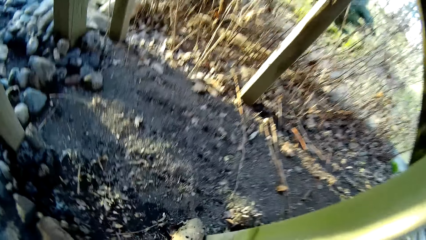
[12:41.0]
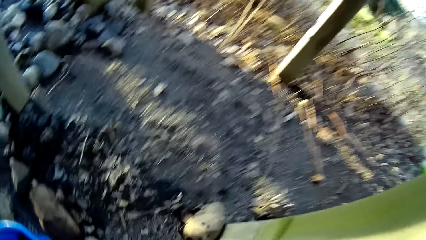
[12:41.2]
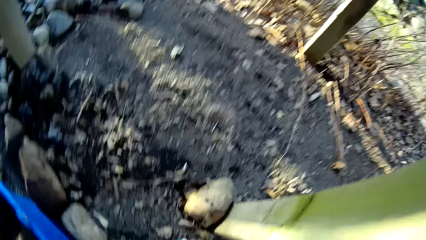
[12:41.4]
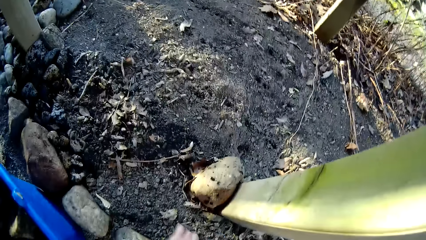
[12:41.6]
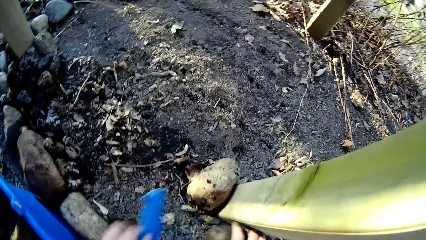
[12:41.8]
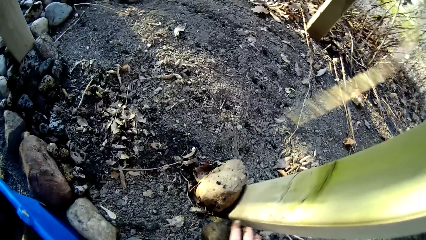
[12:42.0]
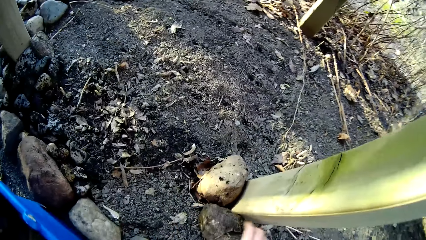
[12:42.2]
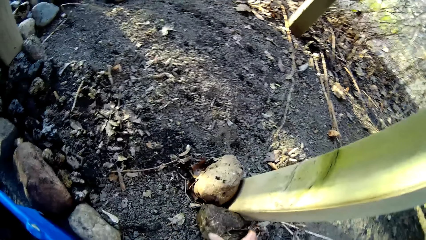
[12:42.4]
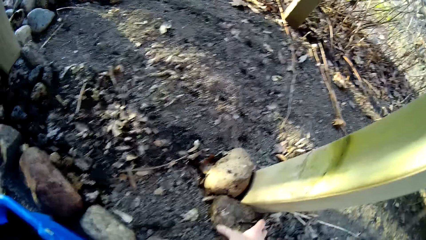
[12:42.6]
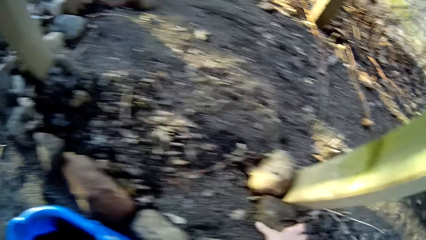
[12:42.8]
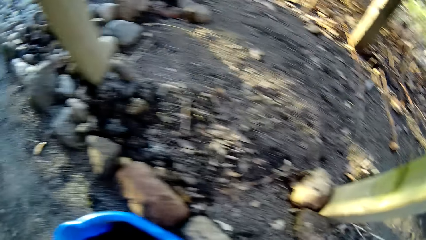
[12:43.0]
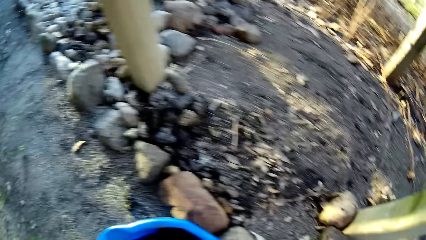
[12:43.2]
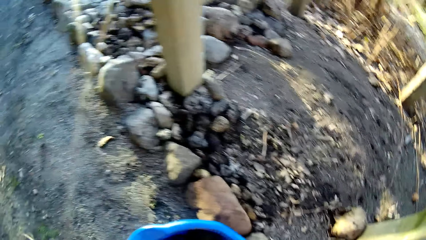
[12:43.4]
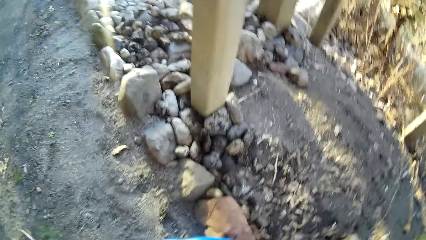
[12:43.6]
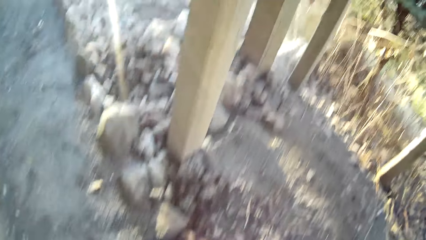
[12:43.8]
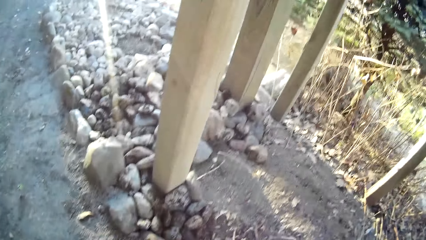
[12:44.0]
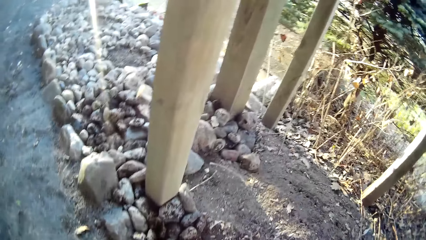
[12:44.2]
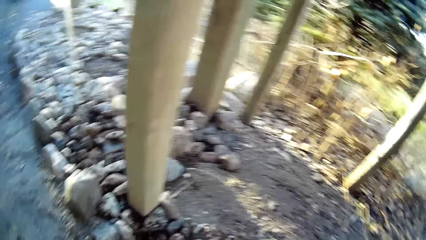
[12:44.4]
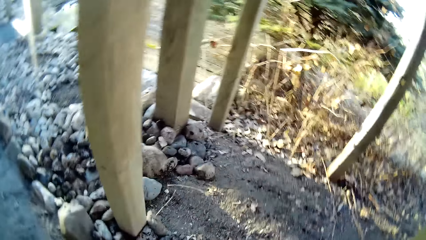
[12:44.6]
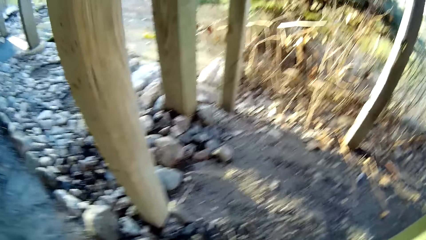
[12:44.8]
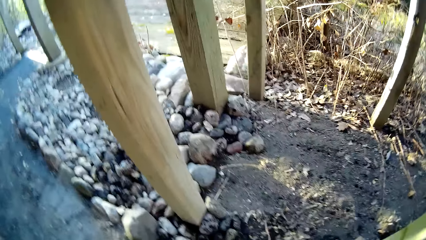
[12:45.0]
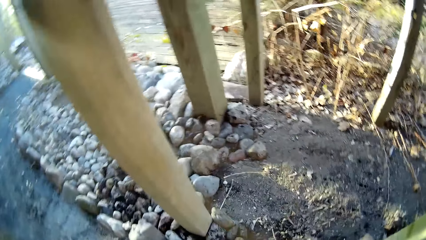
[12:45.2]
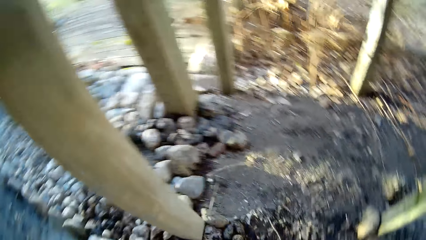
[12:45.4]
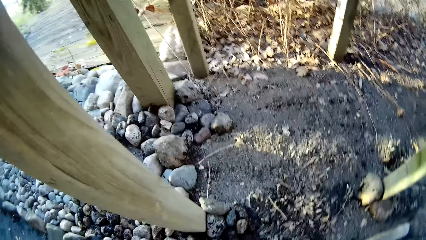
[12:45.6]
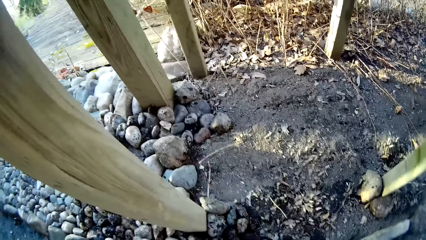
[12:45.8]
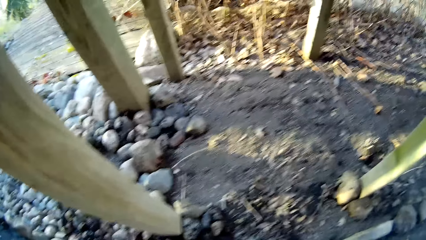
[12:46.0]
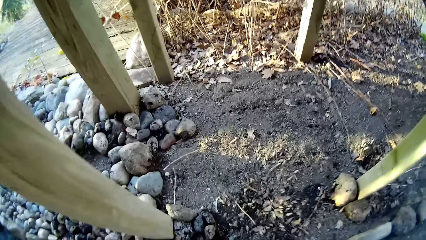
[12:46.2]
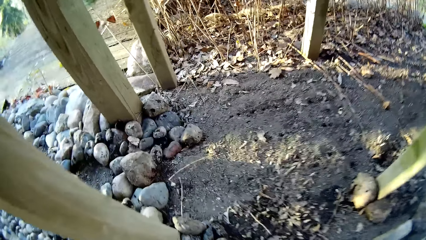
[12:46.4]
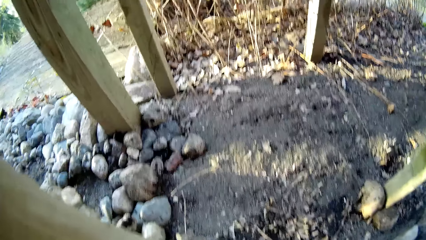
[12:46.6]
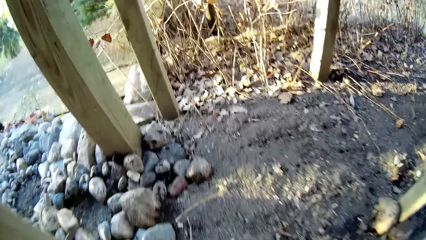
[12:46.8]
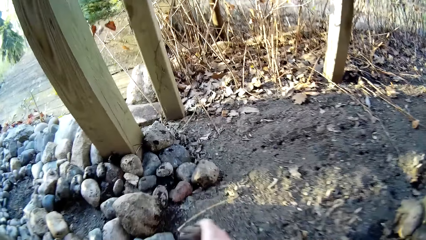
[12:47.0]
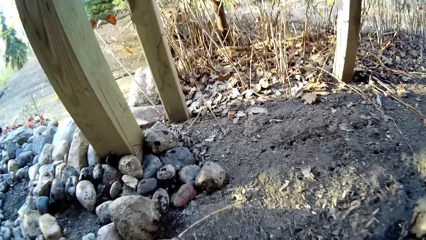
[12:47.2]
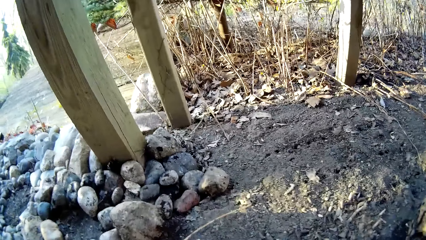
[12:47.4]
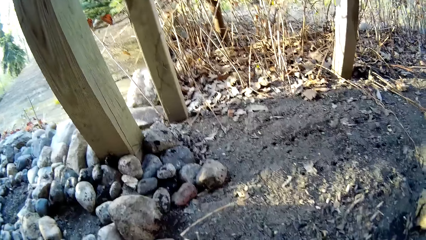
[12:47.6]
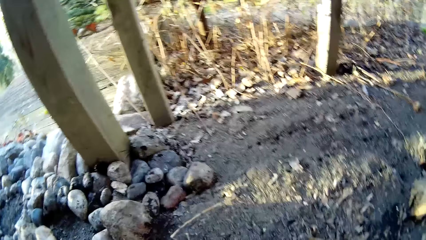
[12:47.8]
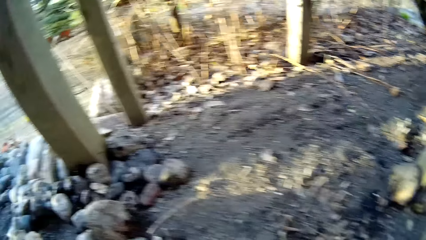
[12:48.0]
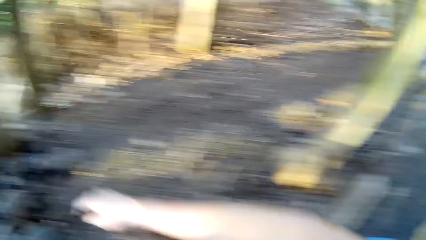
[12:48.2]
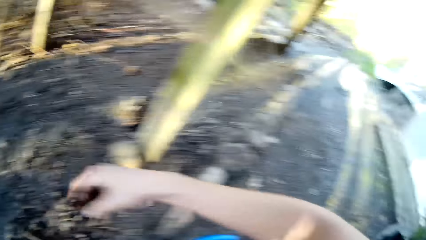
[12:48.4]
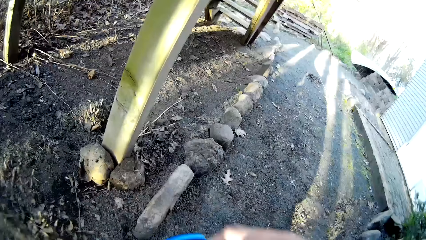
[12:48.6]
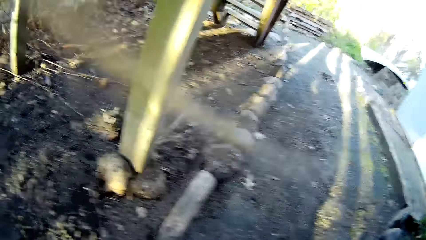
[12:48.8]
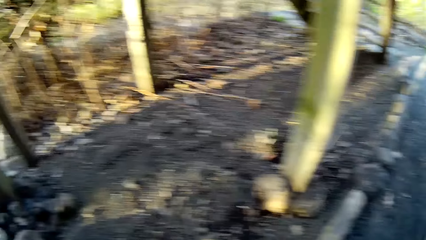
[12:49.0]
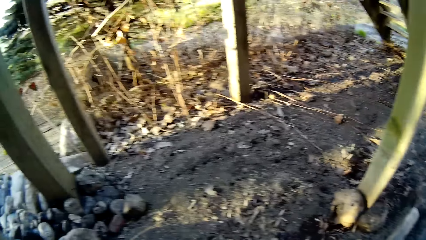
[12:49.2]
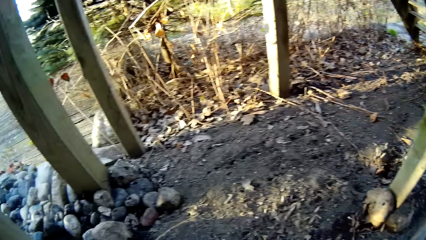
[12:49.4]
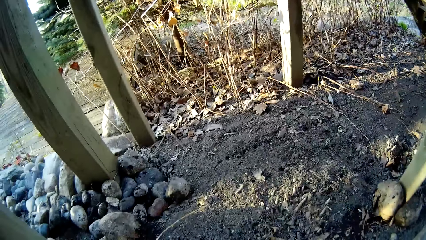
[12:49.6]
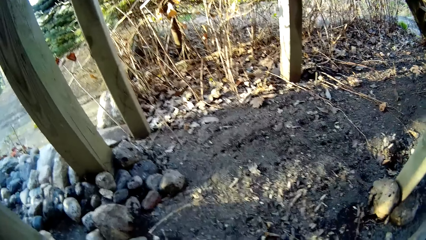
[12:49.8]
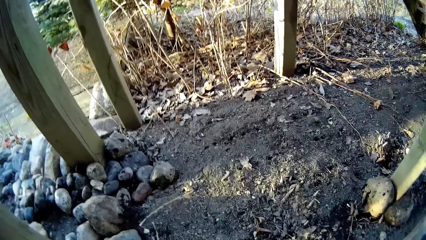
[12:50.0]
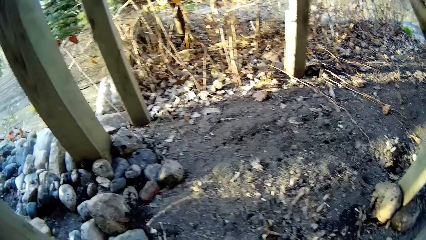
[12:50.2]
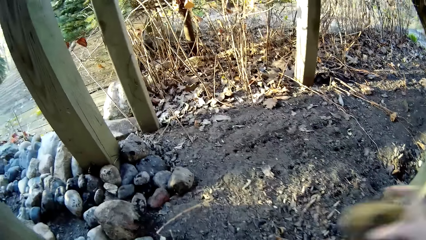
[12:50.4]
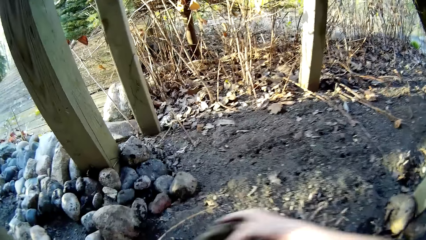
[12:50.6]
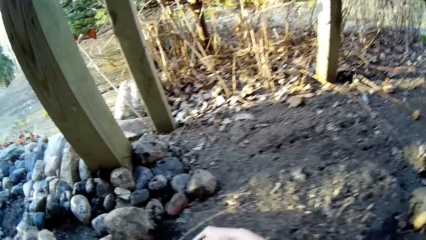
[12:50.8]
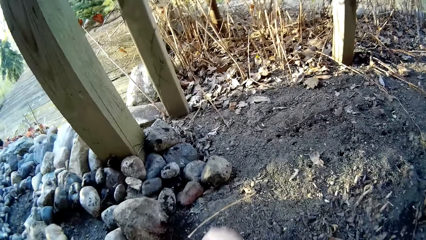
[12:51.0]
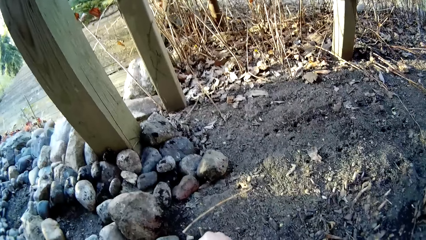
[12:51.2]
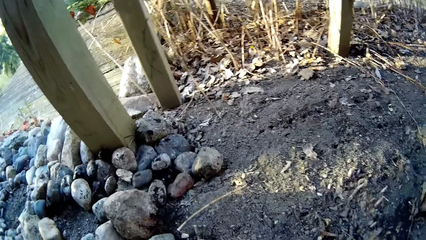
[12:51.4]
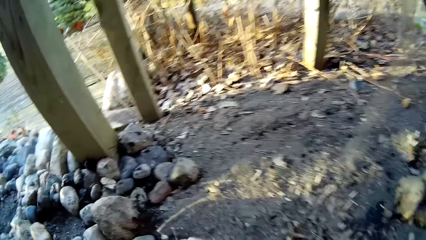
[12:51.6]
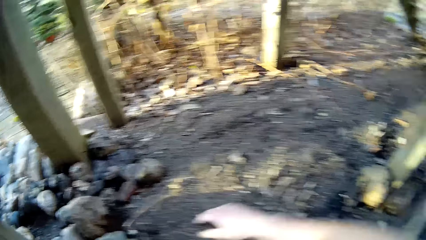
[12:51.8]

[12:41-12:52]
The camera wearer adjusts the position of a piece of stone on the ground with his right hand. He arranges the pieces of stone in the bucket on the ground with his right hand.

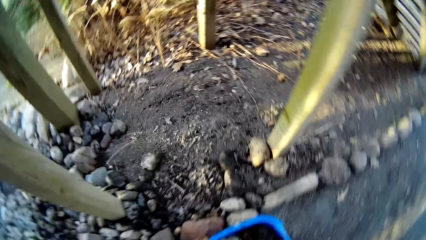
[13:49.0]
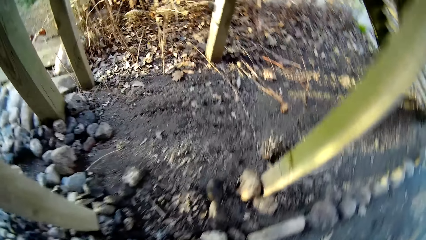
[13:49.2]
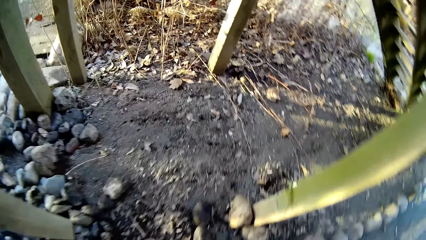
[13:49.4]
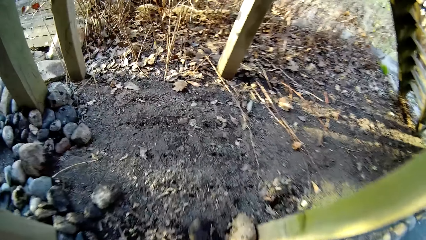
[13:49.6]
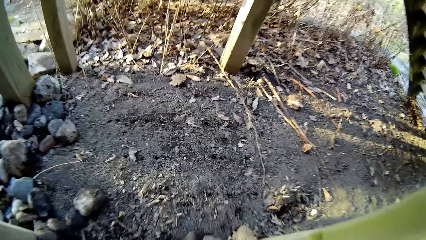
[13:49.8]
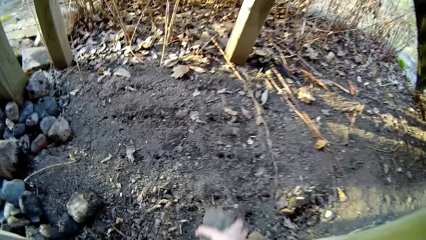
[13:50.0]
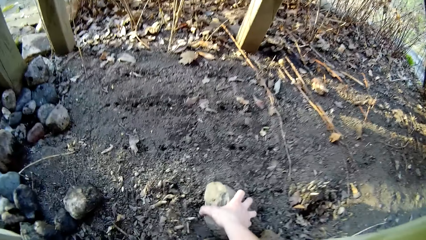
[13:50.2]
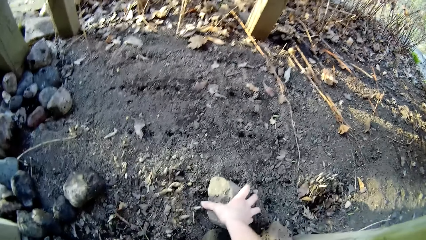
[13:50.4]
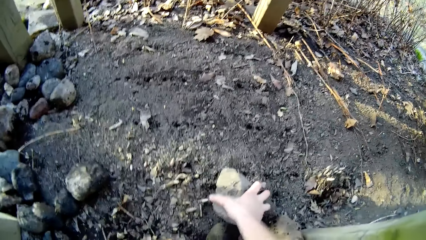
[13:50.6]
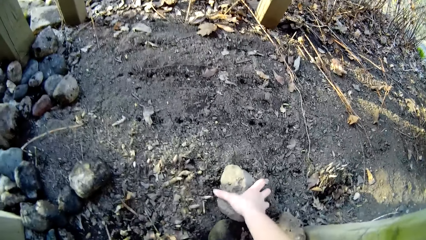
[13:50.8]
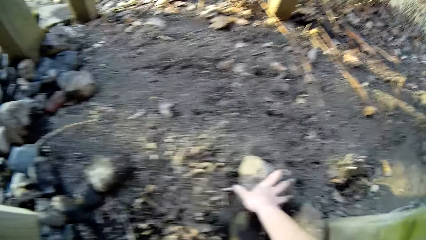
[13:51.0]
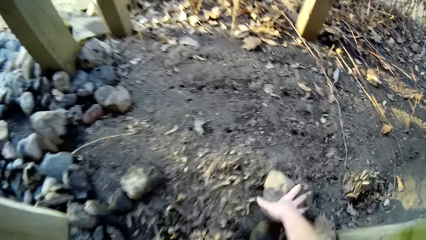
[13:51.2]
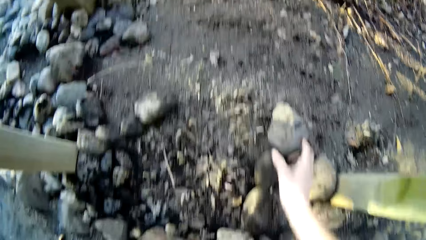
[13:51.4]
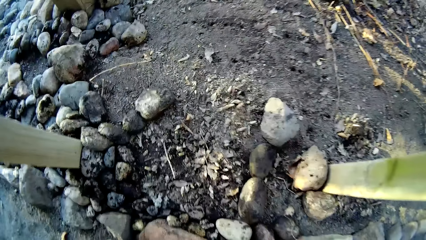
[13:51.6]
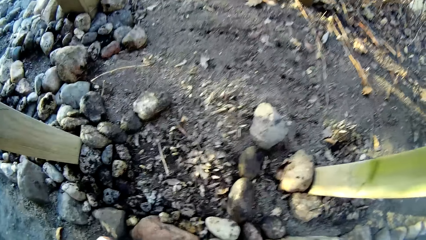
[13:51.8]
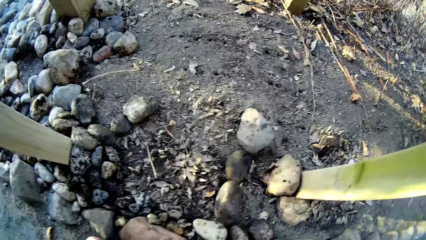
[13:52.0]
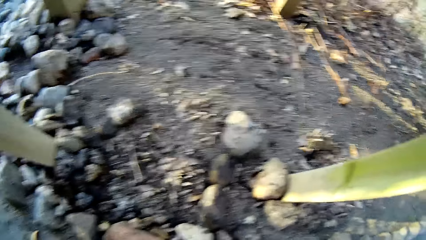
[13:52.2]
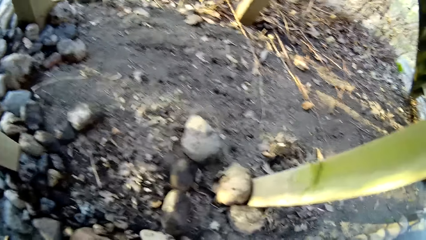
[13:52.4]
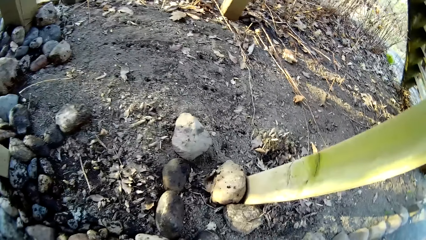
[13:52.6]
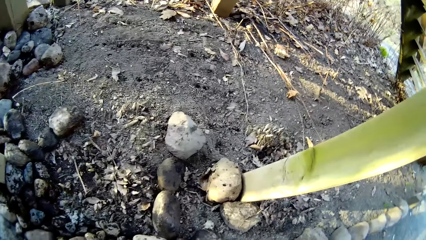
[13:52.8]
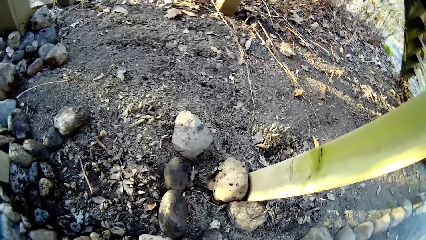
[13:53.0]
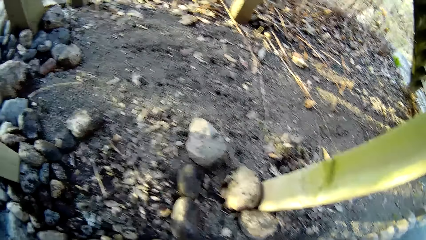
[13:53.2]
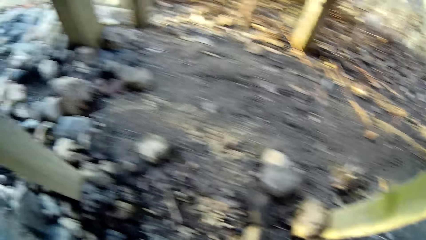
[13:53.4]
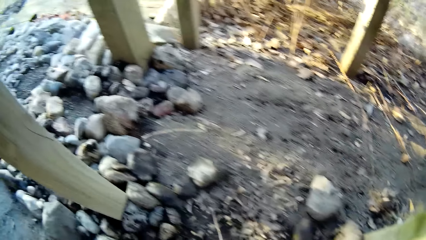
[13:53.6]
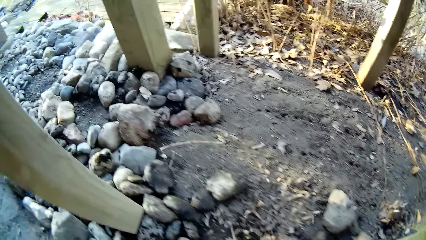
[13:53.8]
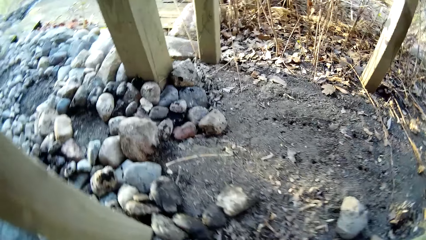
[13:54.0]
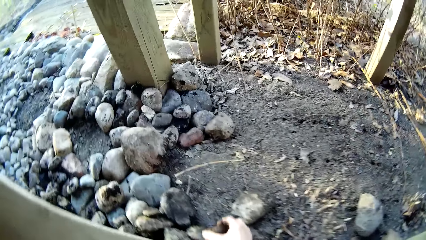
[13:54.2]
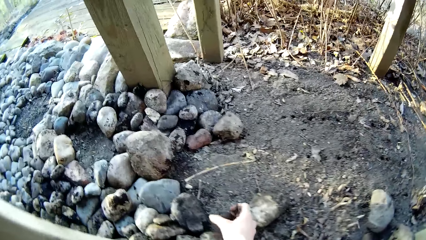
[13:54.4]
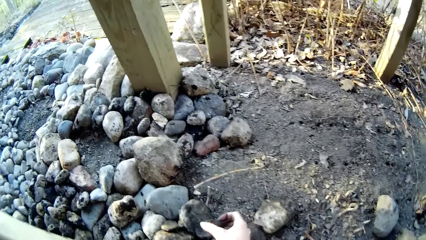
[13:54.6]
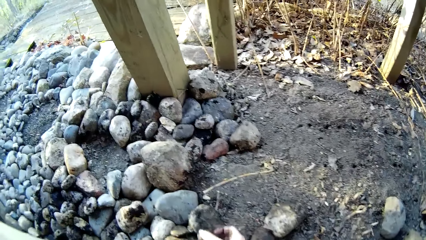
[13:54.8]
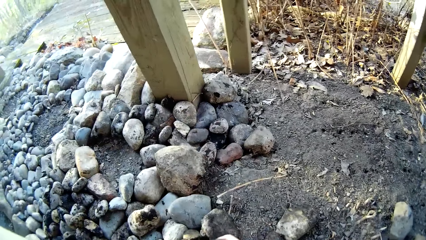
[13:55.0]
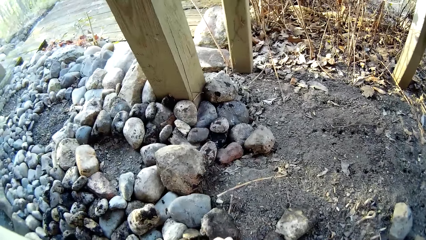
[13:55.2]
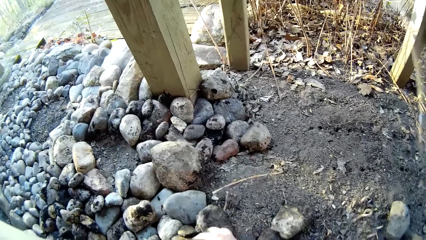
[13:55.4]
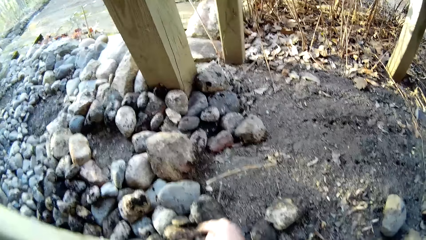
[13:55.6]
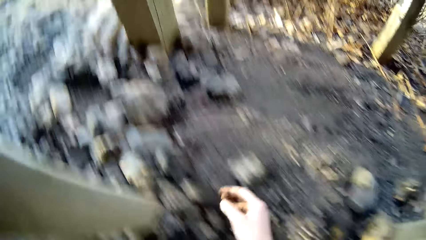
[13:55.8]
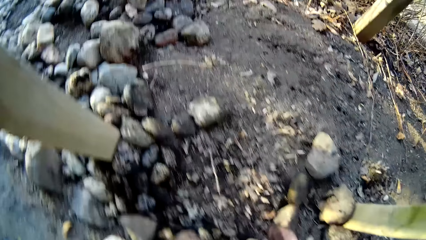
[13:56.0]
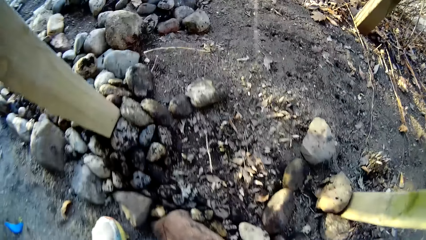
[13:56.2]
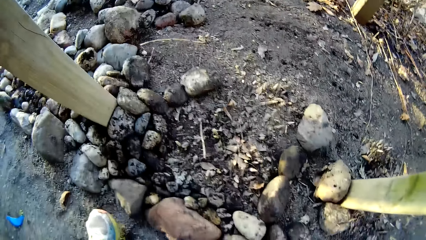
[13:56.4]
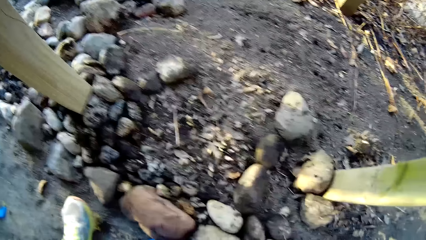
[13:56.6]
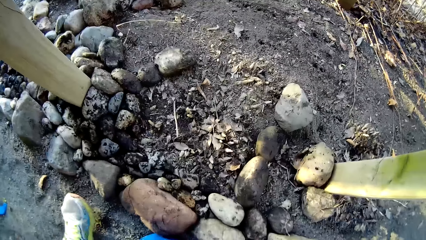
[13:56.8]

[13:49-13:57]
The camera wearer arranges stones on the ground. She drops a big stone on the ground with her right hand. She drops another stone on the ground with her right hand.
